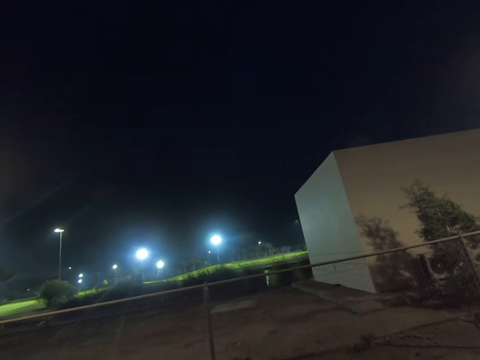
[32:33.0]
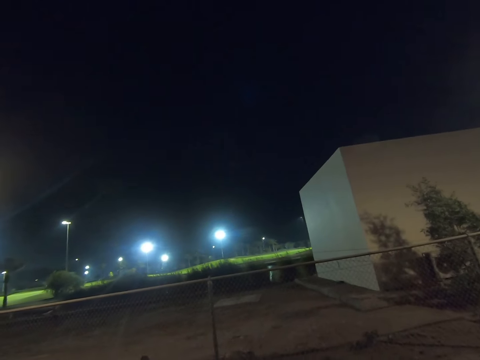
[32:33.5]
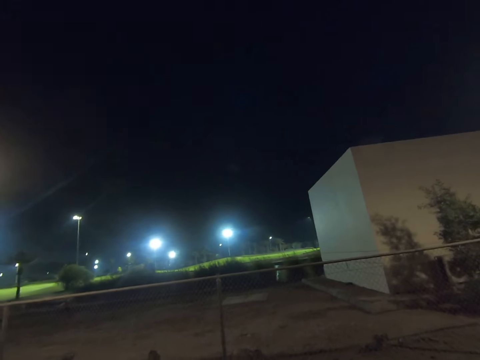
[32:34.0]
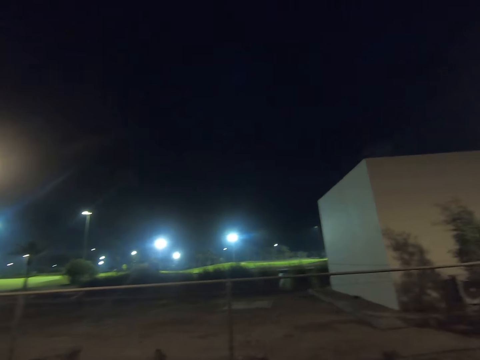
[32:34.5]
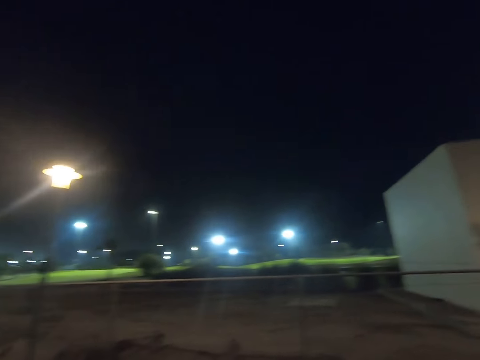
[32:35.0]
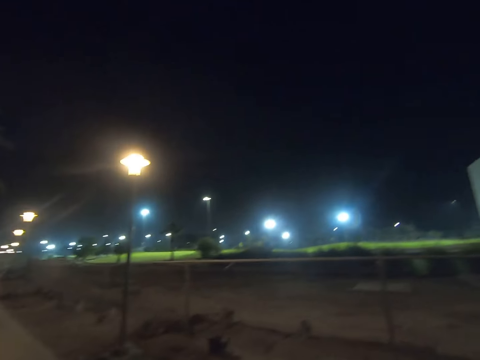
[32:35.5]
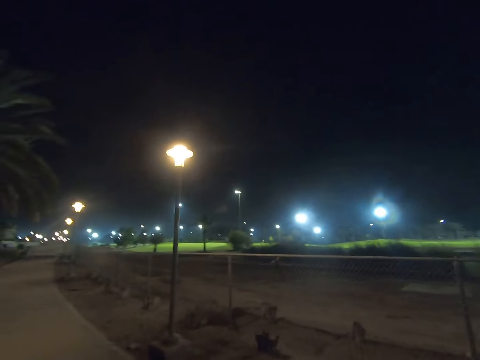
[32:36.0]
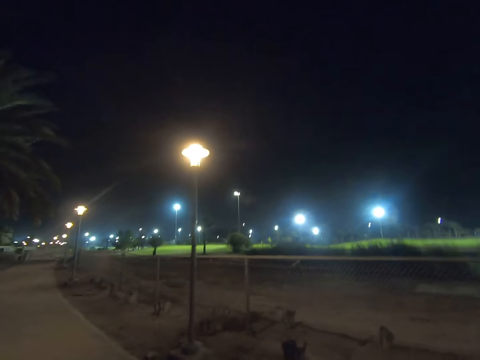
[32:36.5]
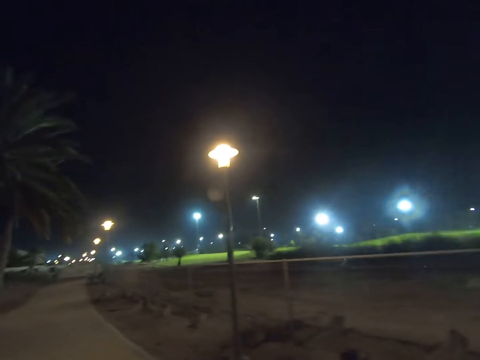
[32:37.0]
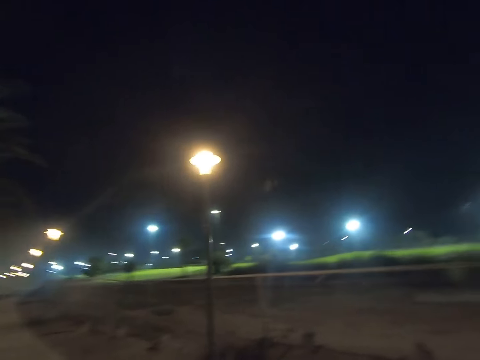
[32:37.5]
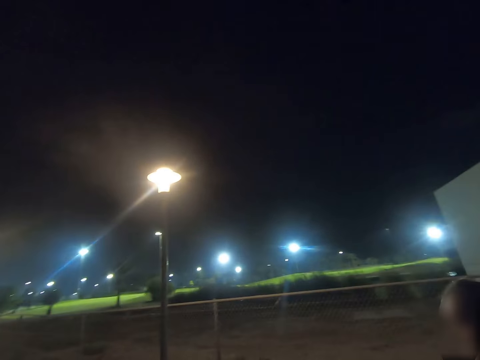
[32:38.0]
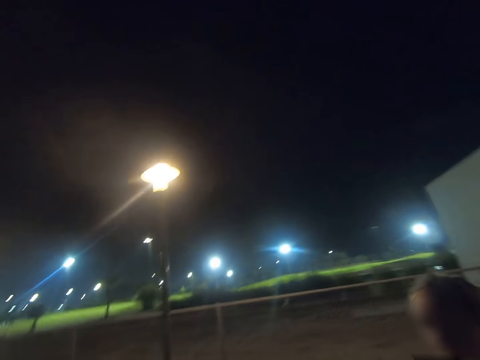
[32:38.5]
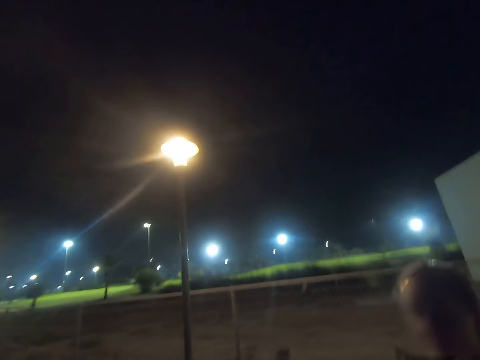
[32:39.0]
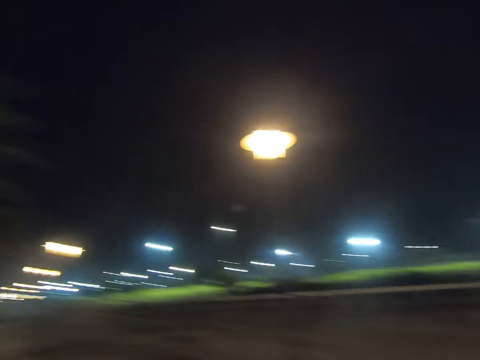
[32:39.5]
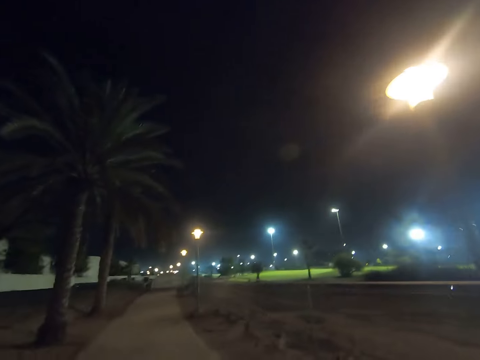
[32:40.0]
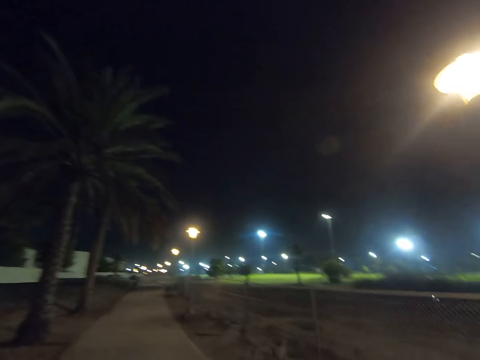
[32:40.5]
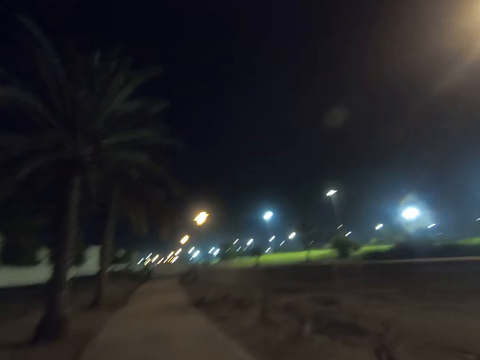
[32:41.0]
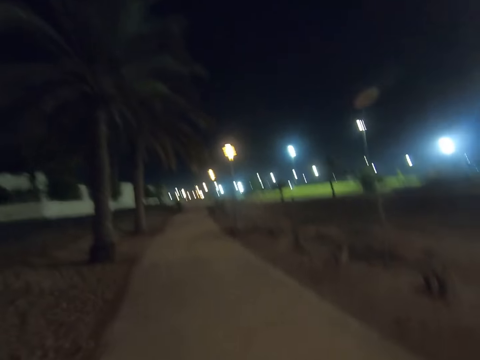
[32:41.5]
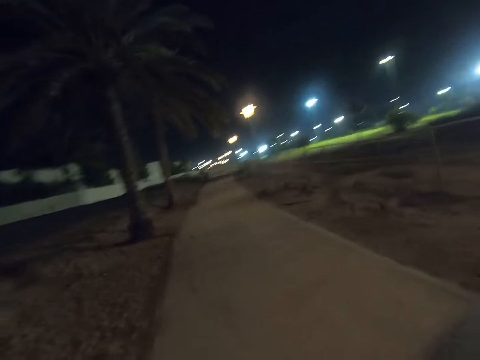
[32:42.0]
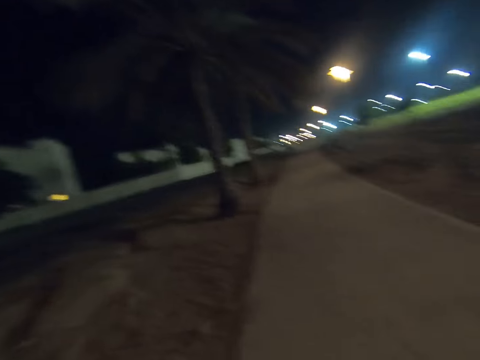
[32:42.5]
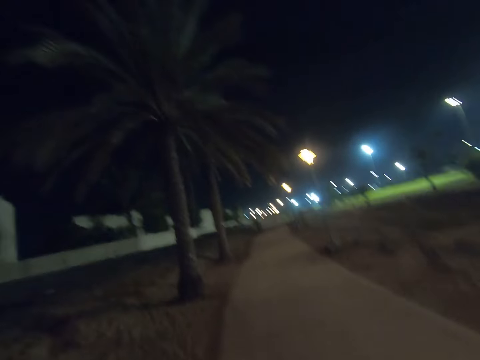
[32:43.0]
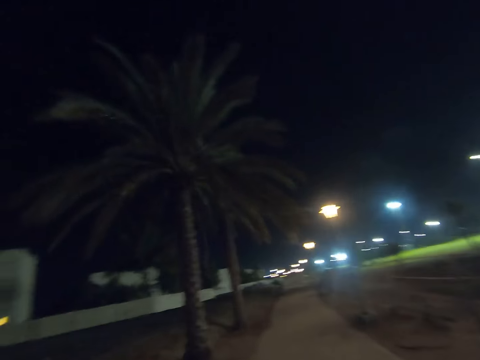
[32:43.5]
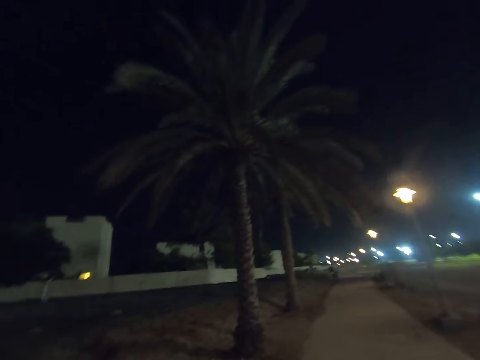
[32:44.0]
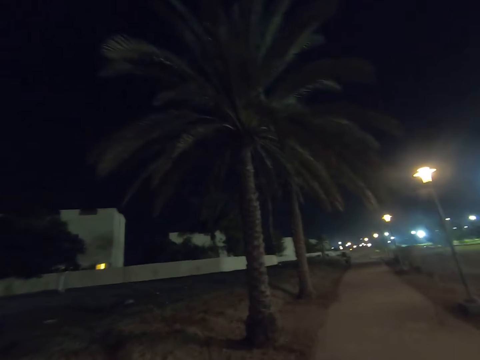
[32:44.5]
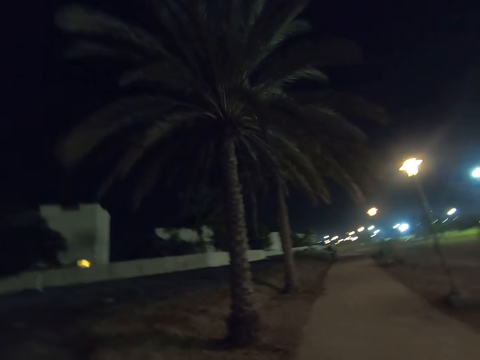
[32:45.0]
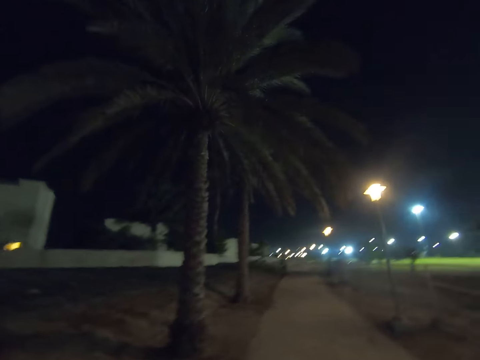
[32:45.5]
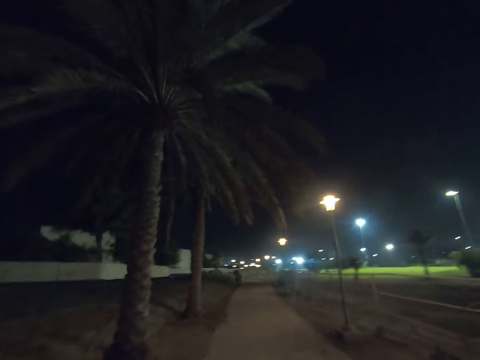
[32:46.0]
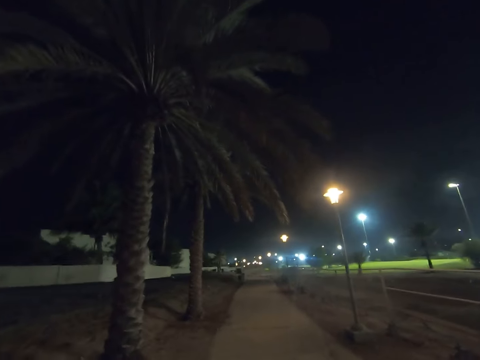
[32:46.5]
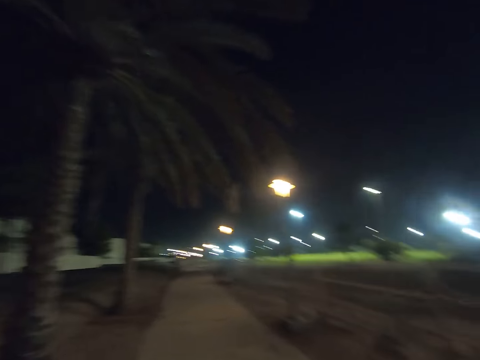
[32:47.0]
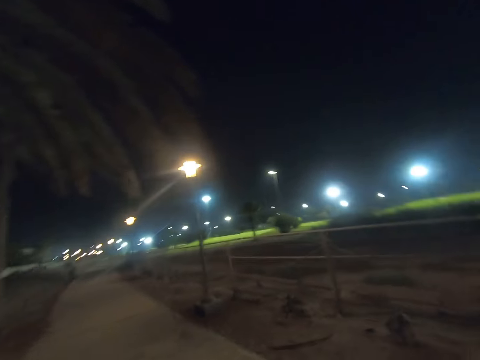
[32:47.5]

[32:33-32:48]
The camera wearer looks around. They walk on the walkway.

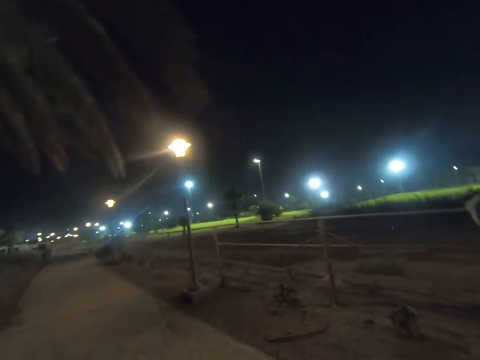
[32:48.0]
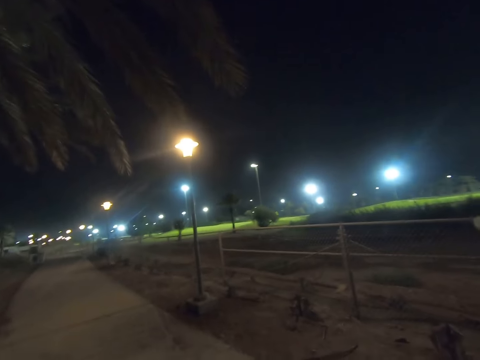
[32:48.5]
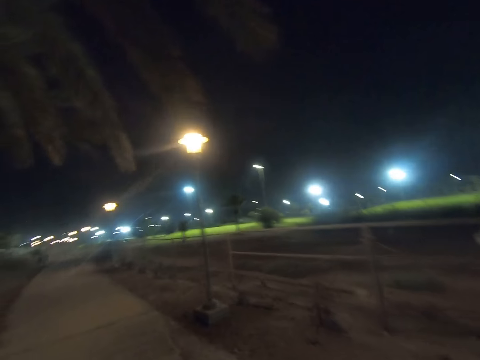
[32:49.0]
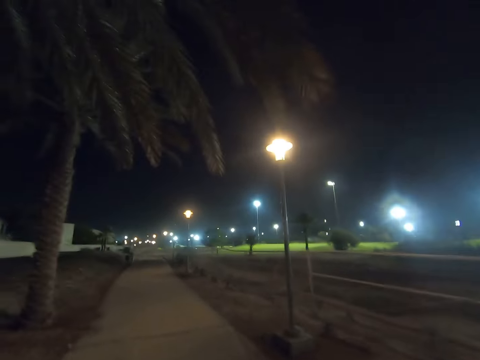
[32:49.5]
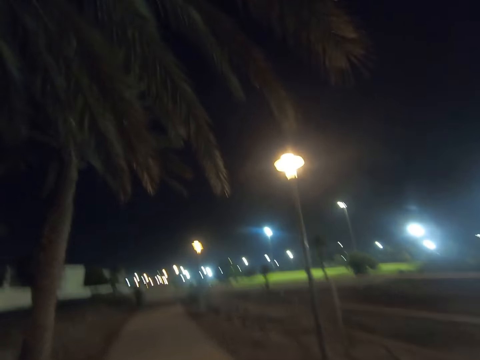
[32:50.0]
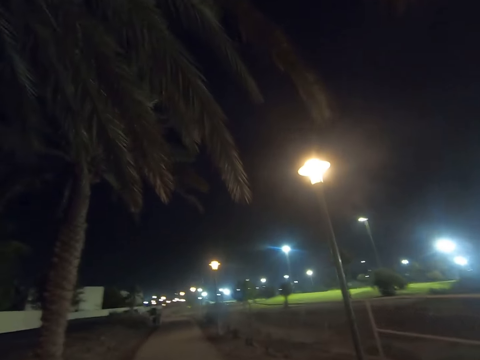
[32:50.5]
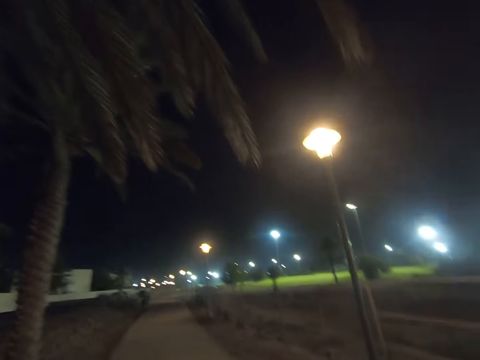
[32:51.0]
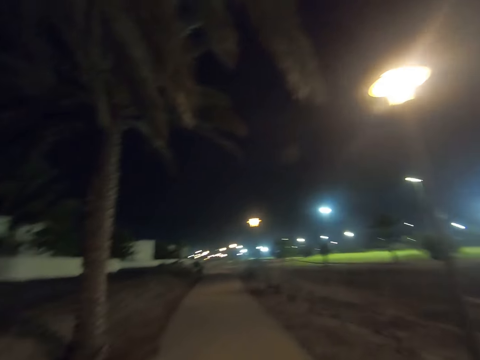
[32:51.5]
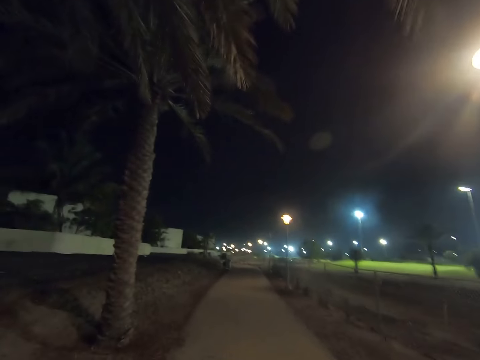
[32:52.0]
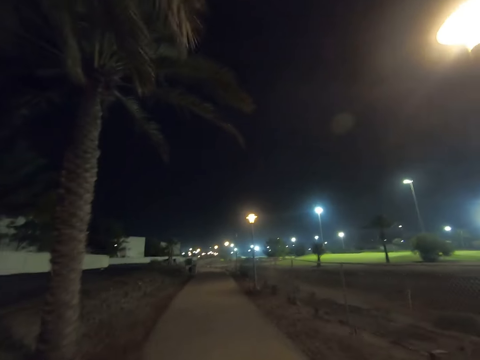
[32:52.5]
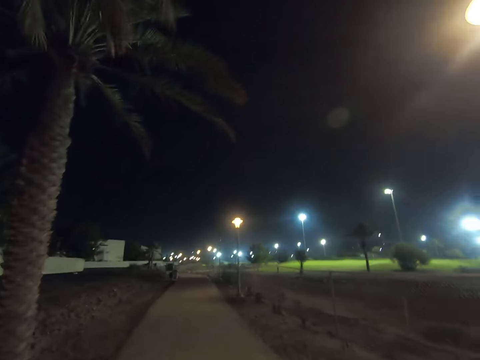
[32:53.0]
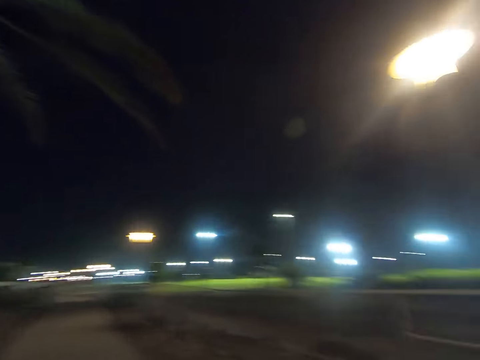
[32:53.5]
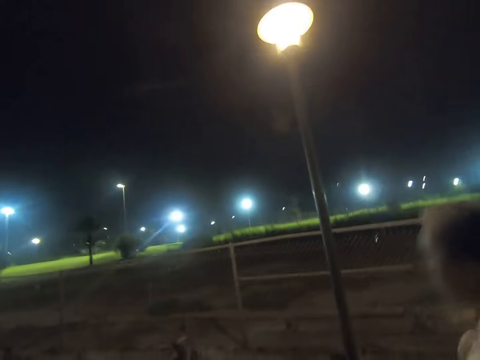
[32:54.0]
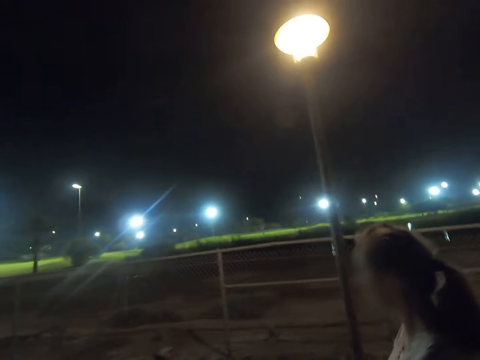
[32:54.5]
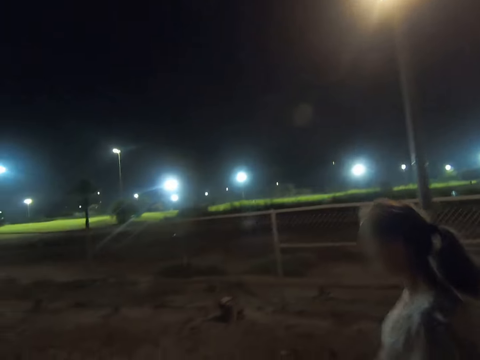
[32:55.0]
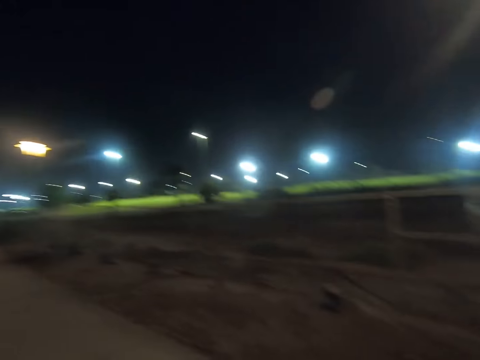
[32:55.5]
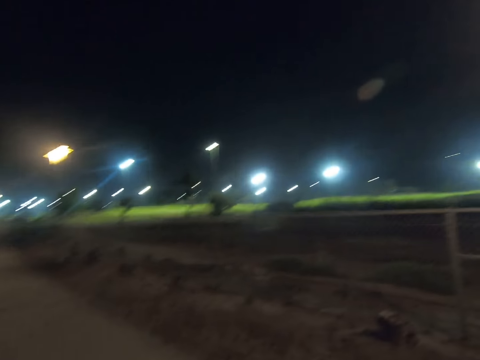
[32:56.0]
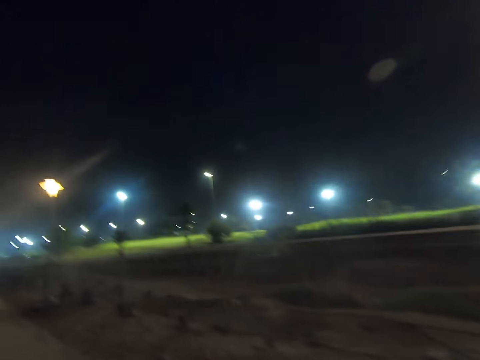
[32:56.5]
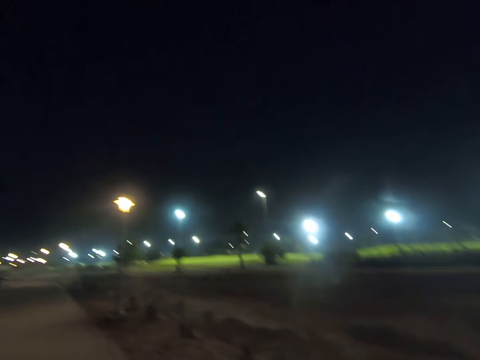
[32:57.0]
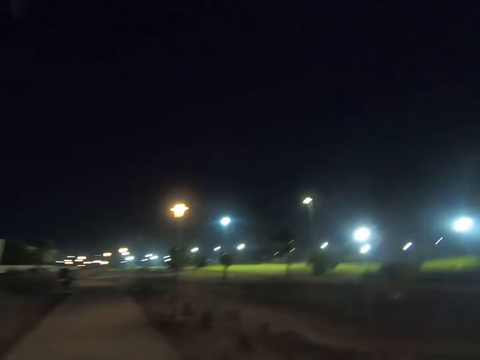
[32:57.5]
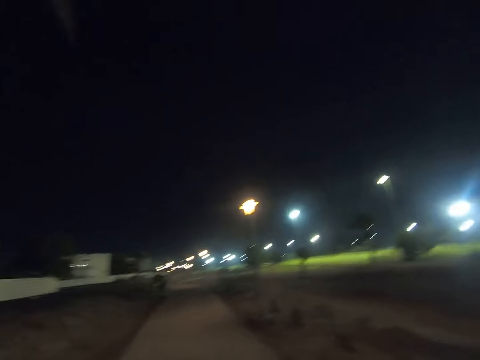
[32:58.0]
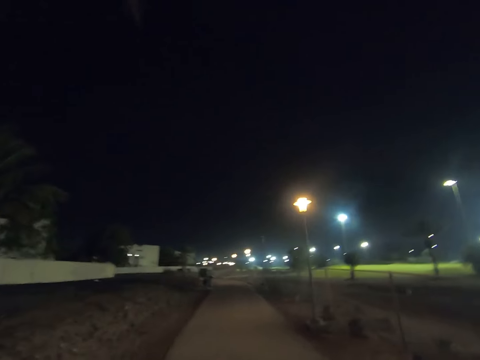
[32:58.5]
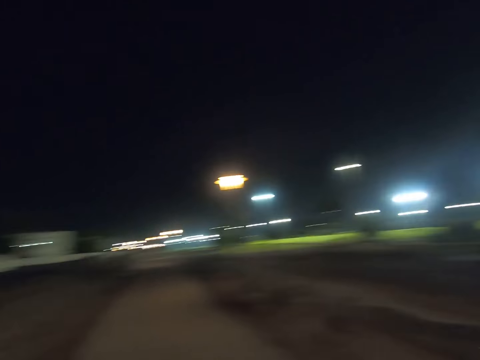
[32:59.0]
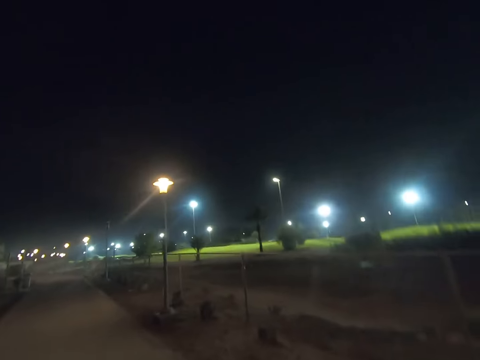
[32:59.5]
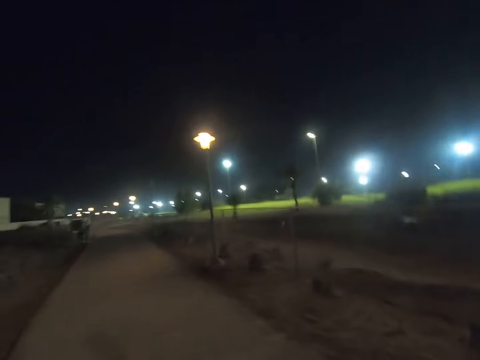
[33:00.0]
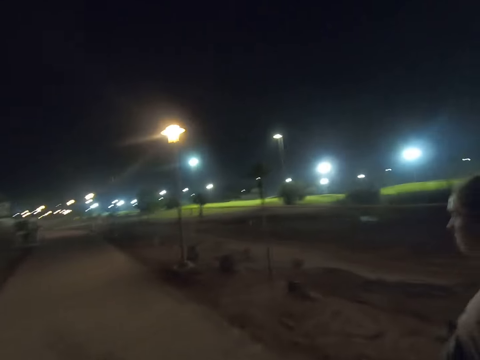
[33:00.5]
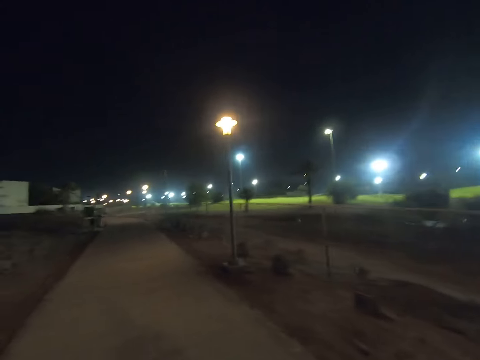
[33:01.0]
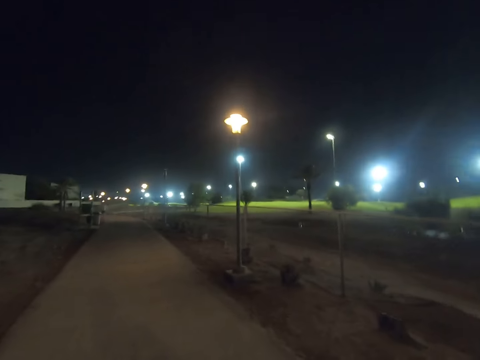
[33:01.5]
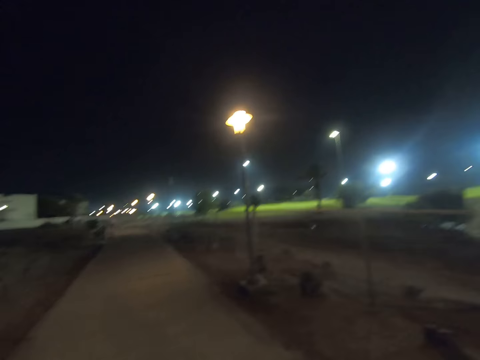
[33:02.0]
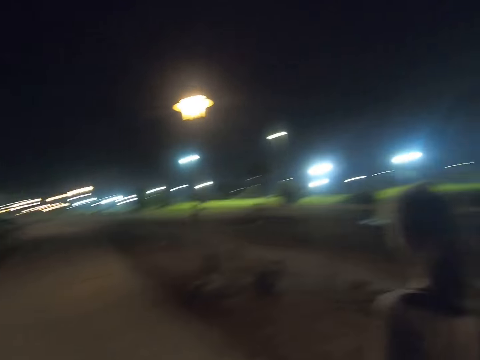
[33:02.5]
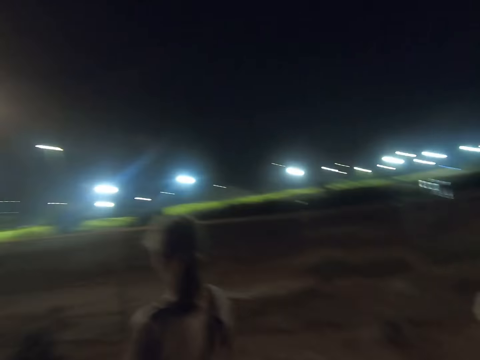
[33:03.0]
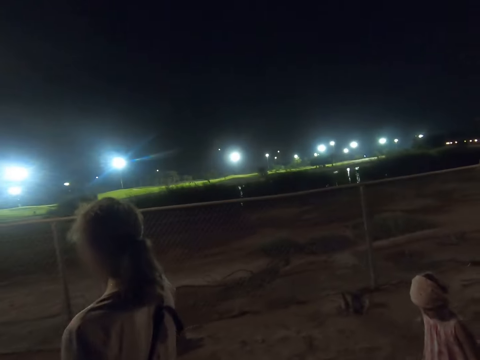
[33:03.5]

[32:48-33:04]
The camera wearer walks with a woman on the walkway. They look around. They walk on the walkway. They walk with a child and the woman on the walkway.
